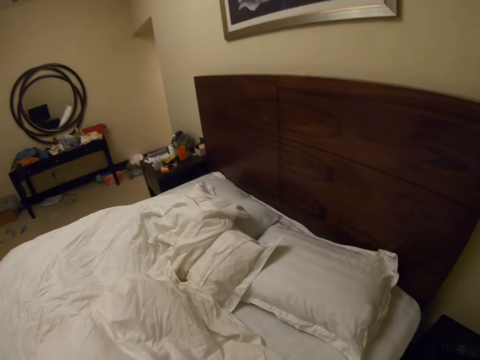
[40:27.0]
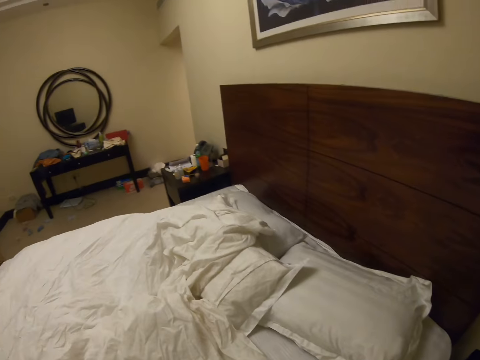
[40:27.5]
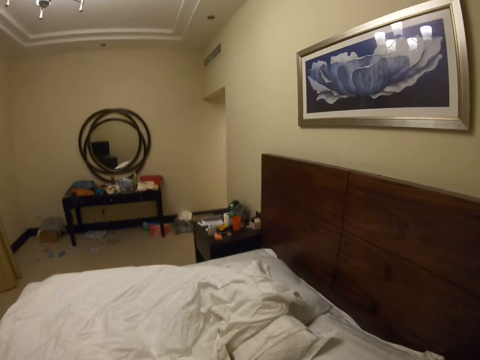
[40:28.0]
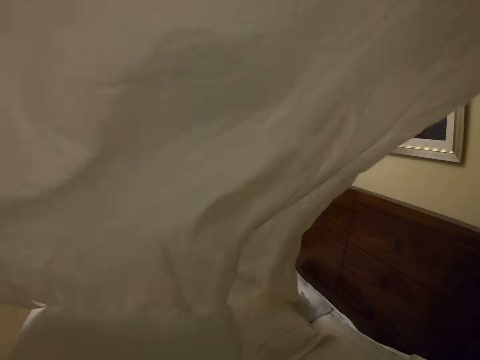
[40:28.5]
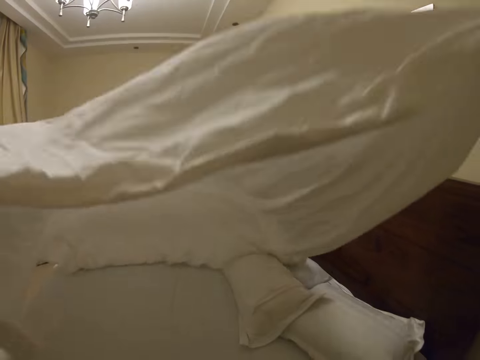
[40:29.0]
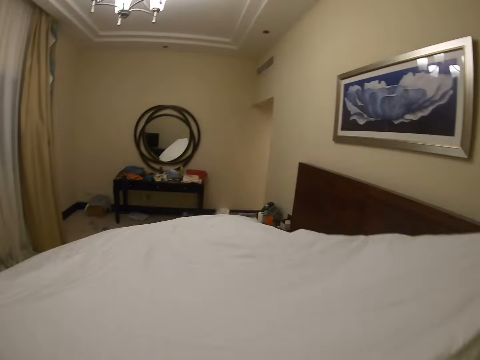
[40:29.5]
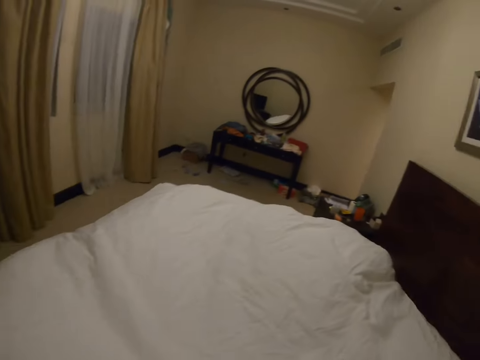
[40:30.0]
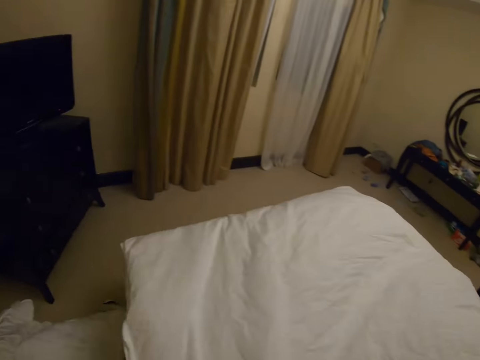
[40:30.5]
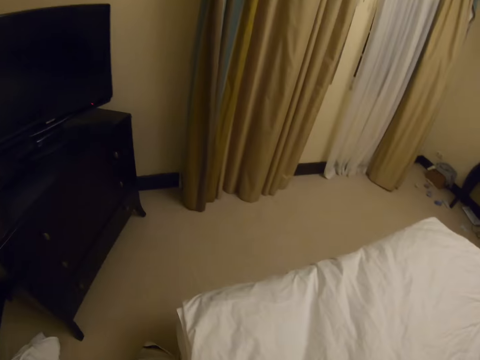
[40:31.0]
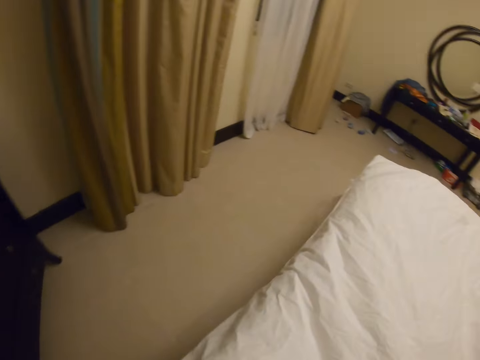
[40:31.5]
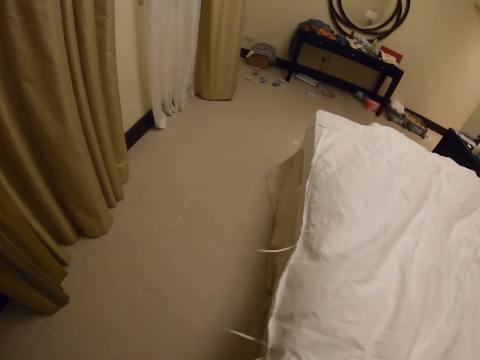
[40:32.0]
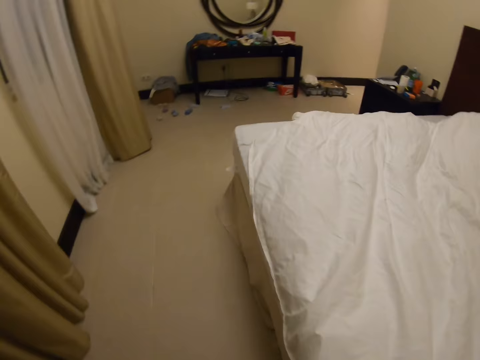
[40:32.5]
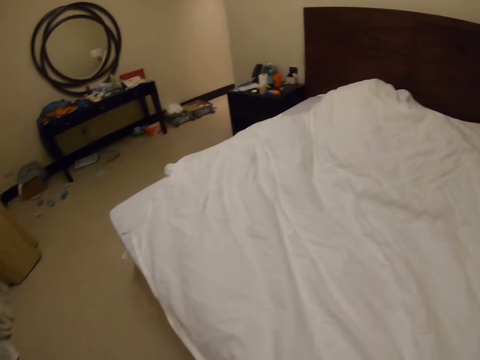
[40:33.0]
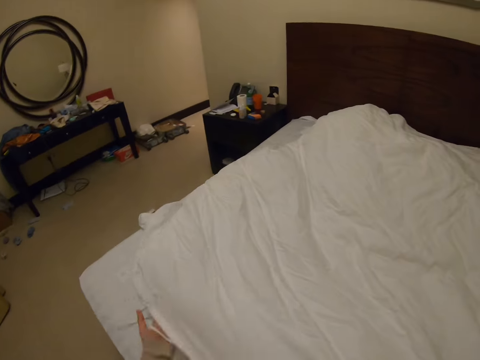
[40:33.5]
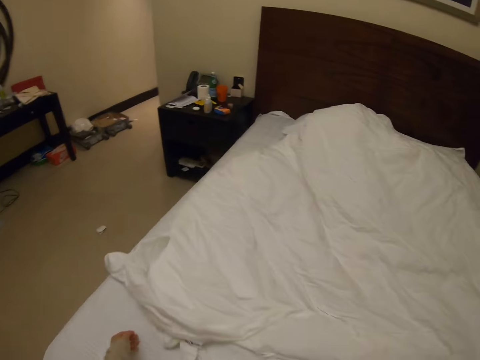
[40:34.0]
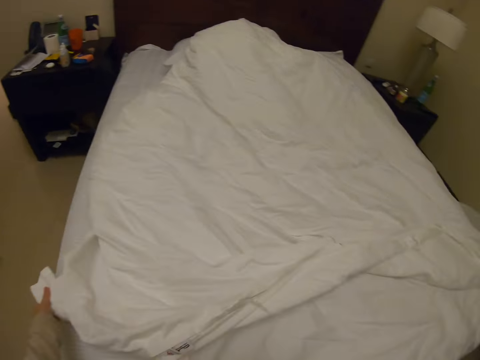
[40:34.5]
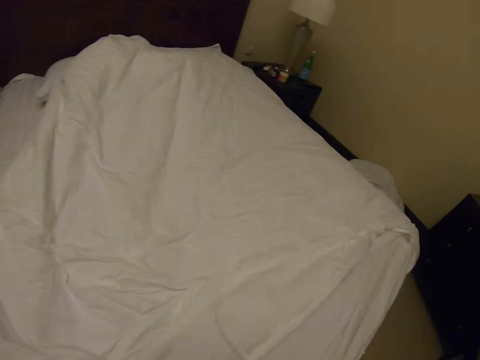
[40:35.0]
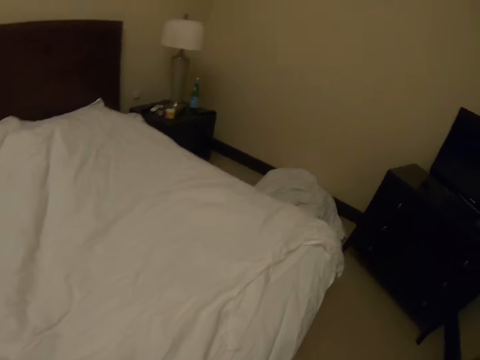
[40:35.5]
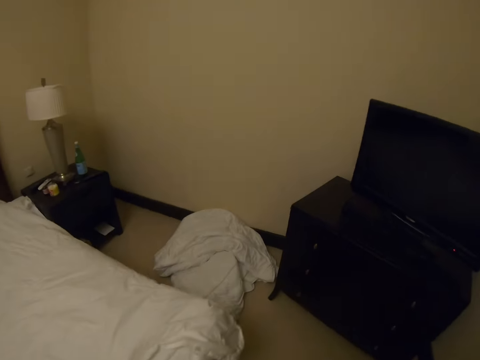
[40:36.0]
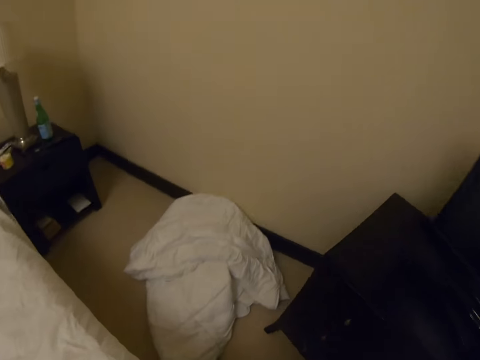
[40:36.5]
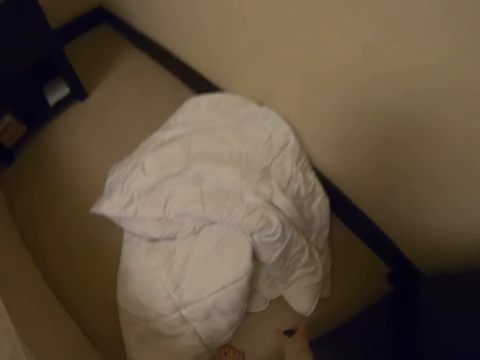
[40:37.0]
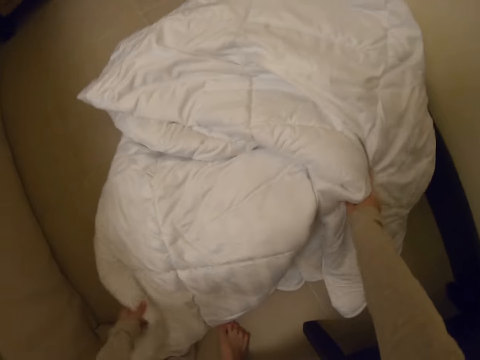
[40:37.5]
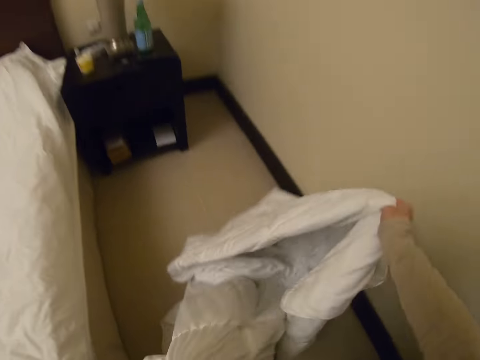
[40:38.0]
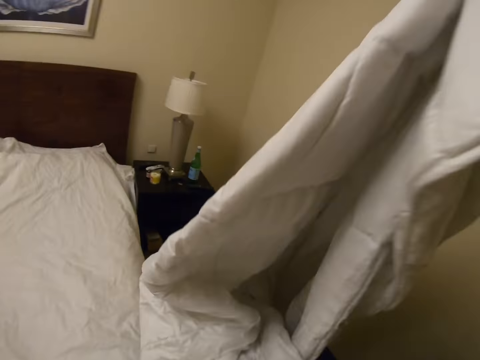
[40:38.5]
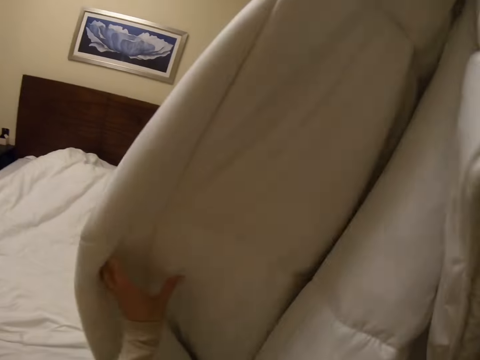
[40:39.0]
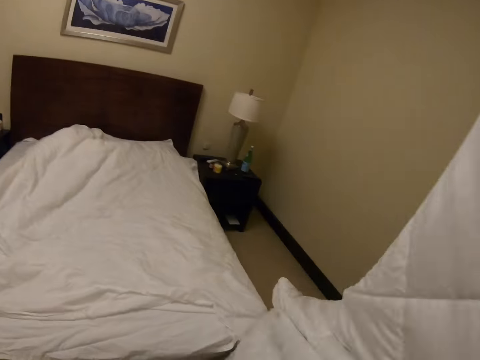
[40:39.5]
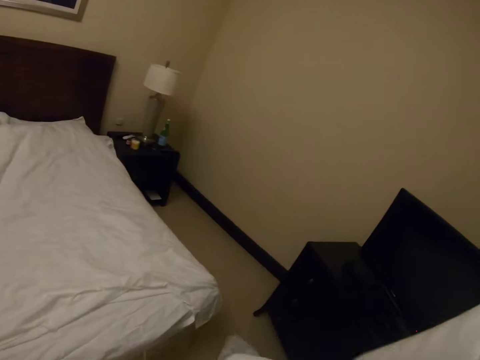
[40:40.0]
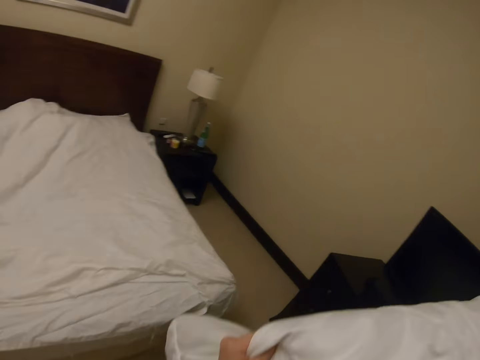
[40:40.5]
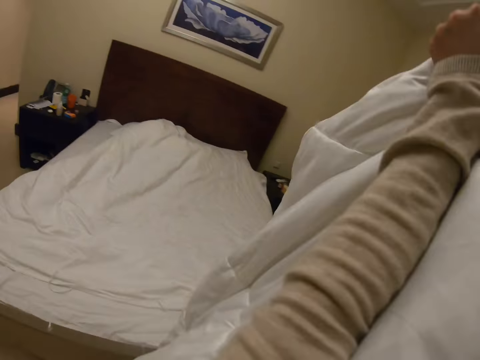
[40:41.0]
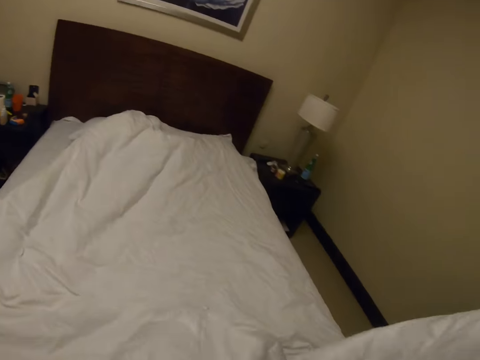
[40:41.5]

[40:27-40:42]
The camera wearer stretches the duvet cover. They bend and pick up the duvet.

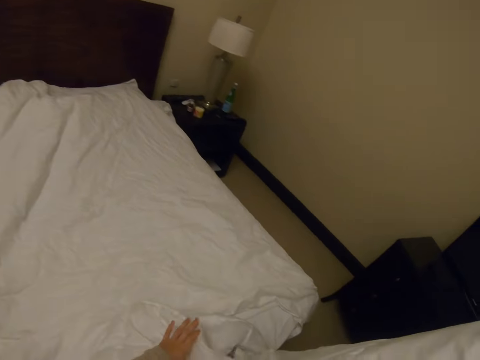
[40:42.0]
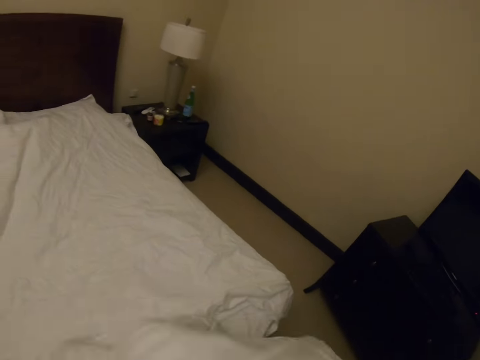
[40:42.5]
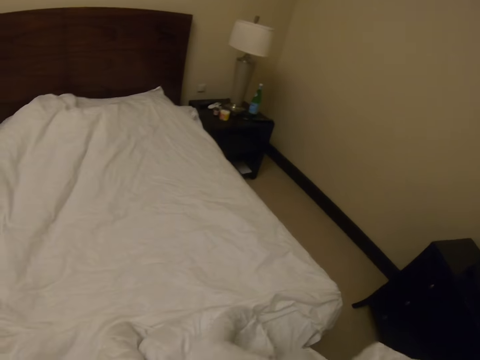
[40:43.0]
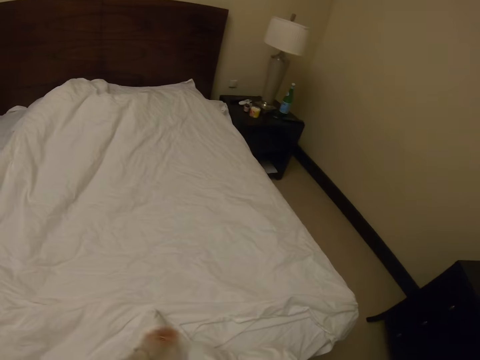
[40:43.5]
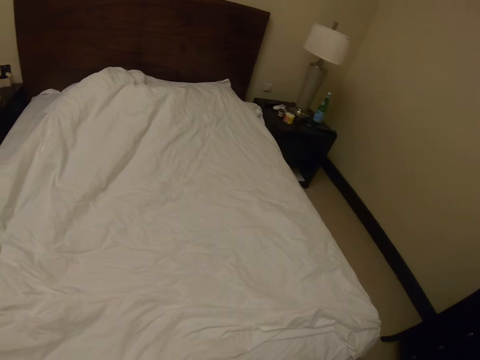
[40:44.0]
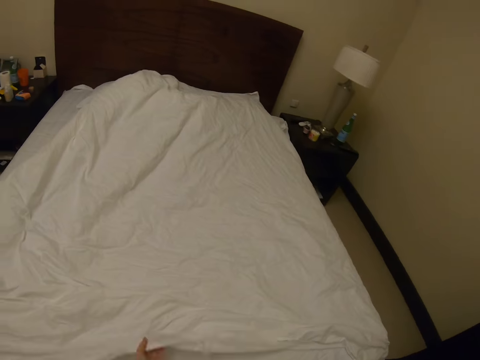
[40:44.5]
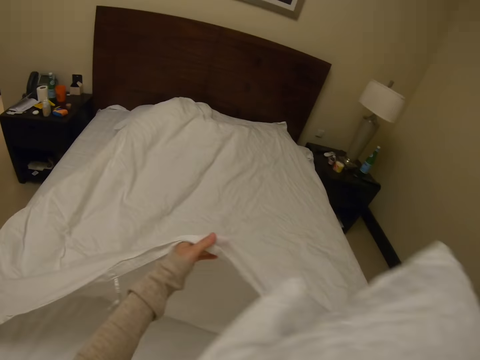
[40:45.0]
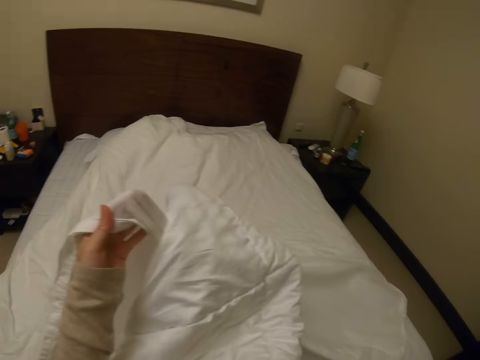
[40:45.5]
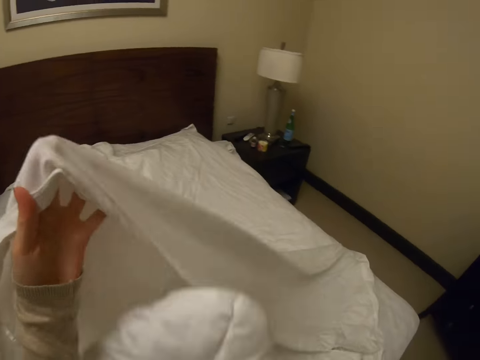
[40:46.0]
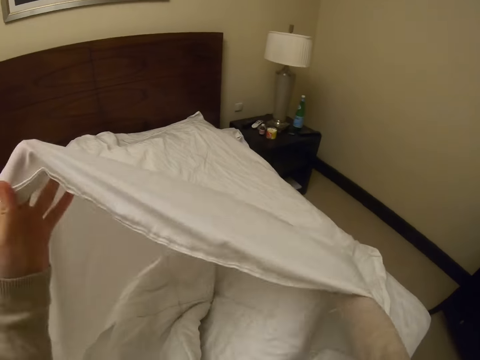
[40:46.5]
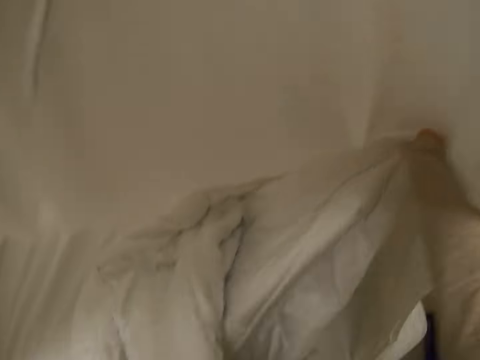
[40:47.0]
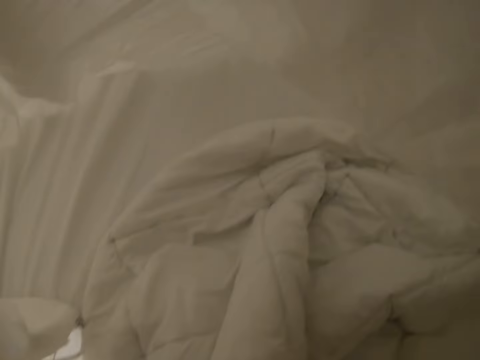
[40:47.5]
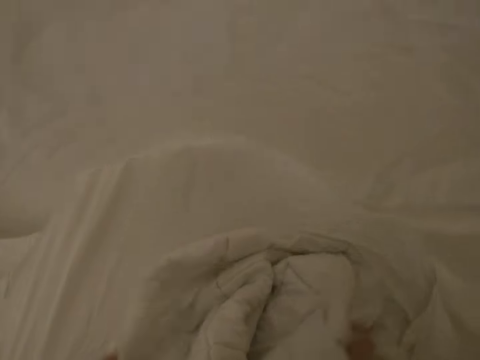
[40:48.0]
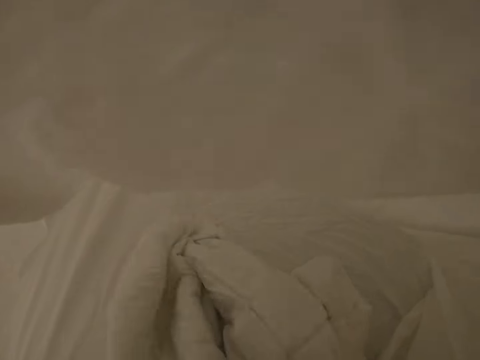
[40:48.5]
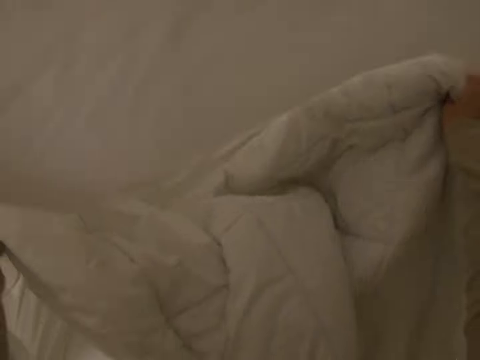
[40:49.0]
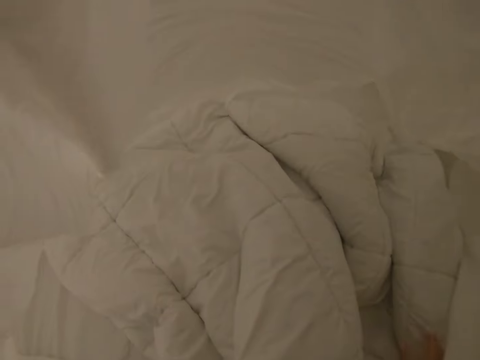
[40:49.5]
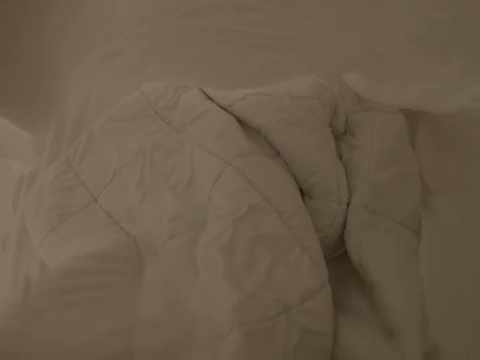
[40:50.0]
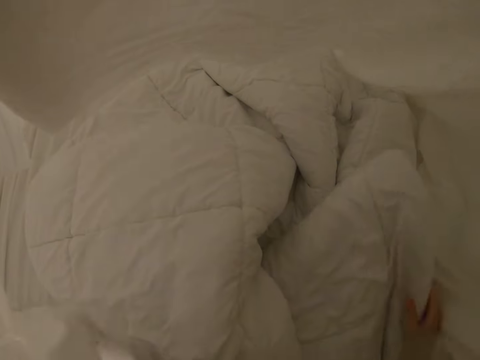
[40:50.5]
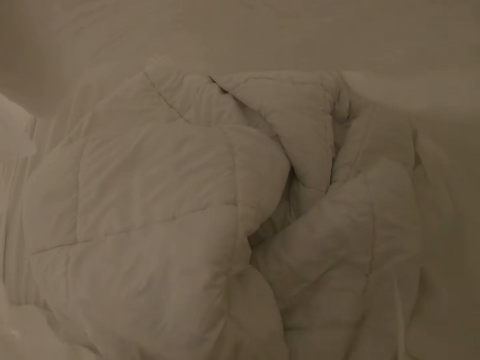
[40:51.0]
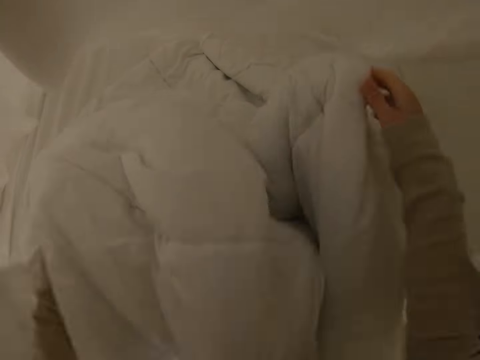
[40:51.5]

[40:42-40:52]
The camera wearer holds the duvet cover. They spread the duvet. They put the duvet on the duvet cover.

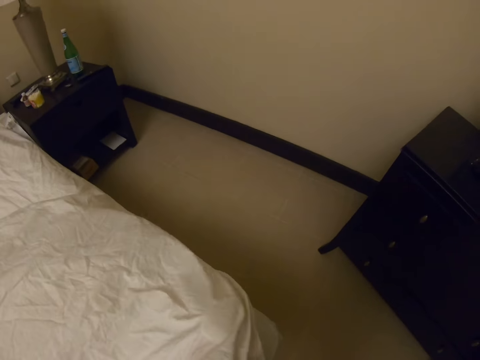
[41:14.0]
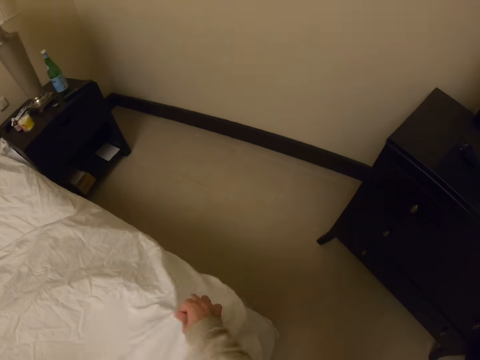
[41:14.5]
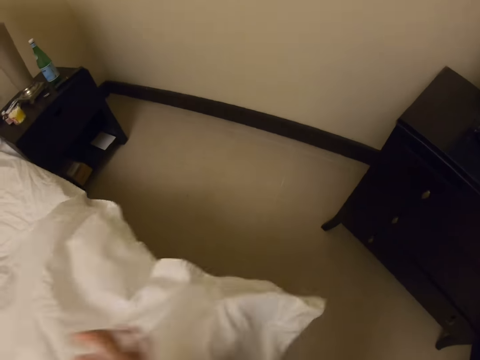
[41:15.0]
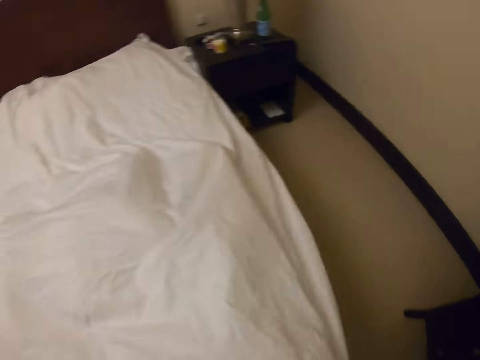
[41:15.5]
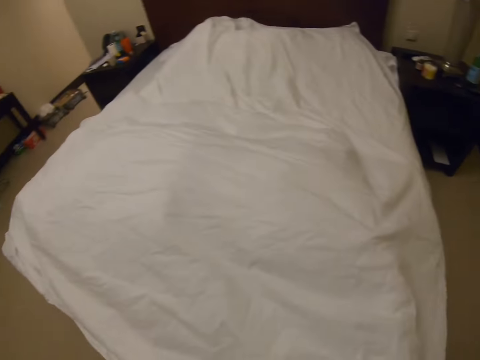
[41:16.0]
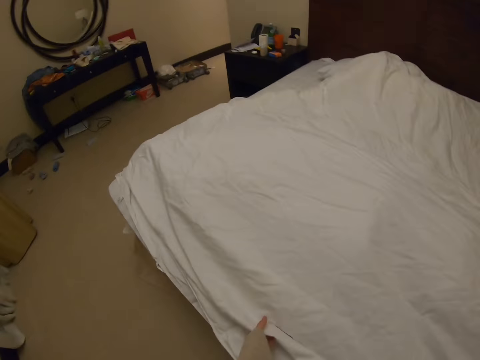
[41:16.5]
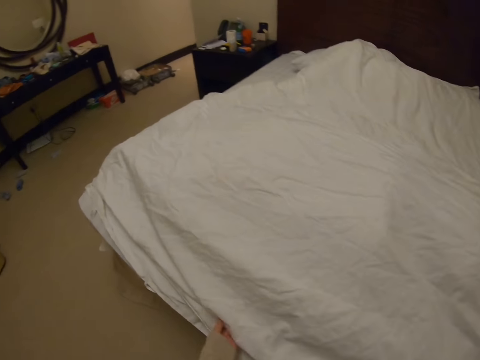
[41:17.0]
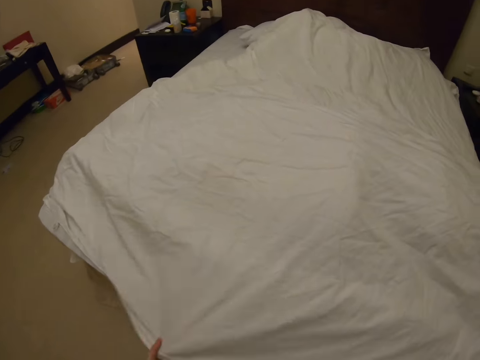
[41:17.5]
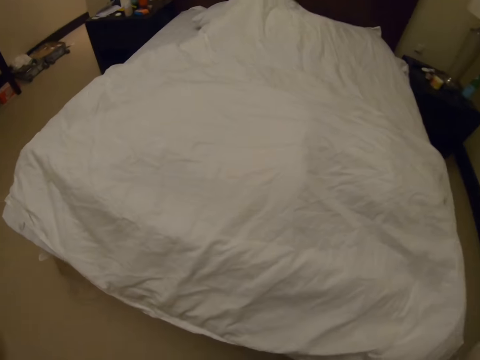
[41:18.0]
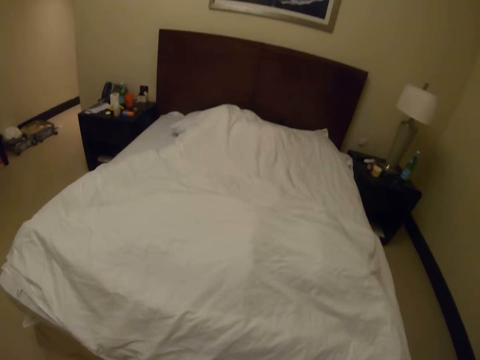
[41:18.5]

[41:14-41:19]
The camera wearer fixes the duvet into the duvet cover. They stare at the bed.
